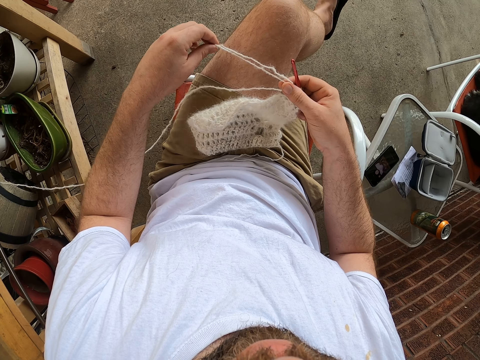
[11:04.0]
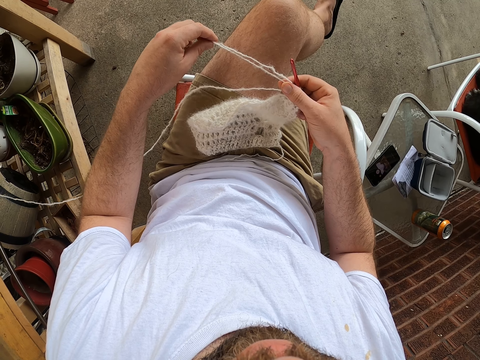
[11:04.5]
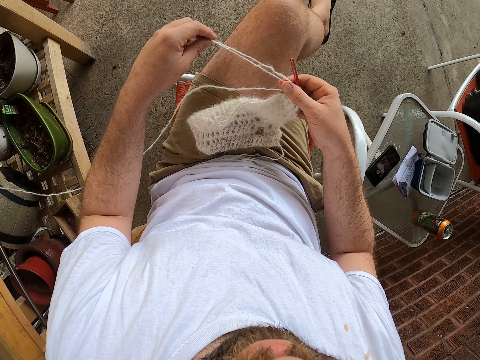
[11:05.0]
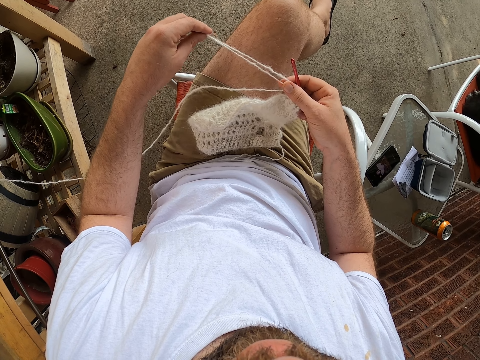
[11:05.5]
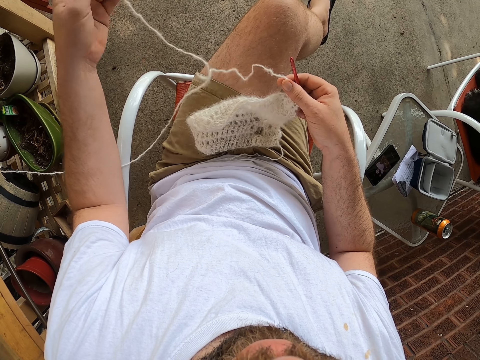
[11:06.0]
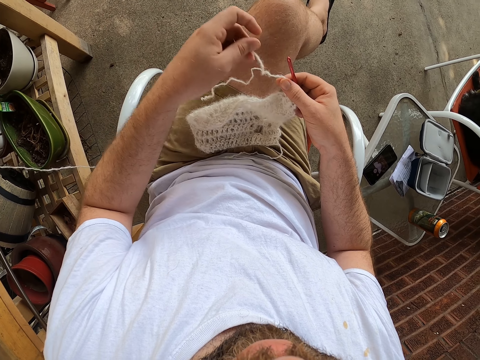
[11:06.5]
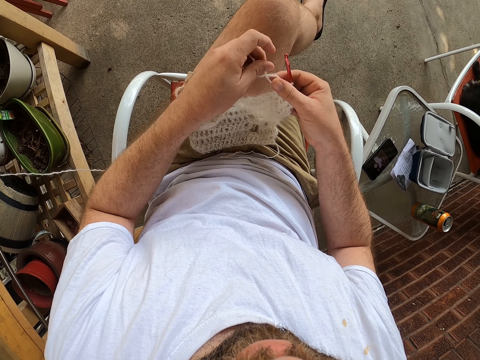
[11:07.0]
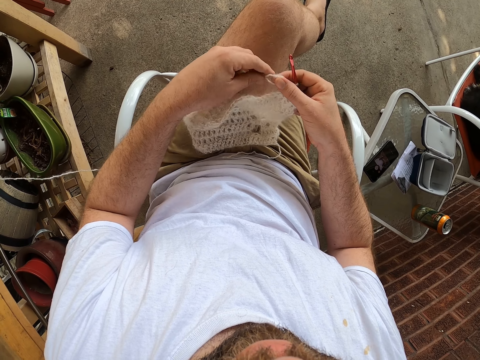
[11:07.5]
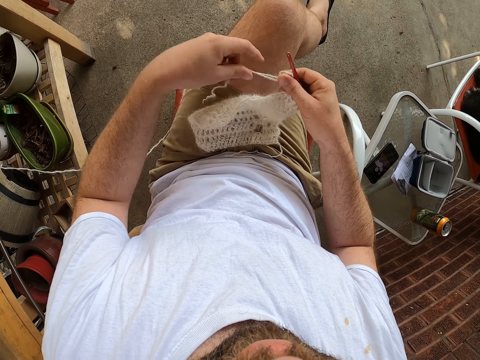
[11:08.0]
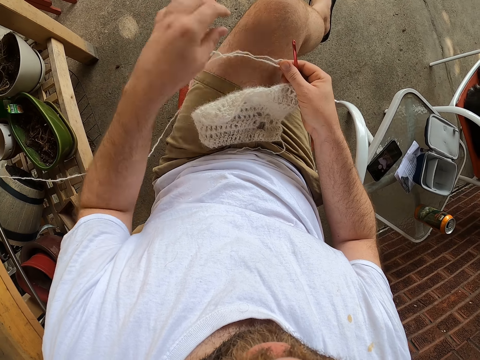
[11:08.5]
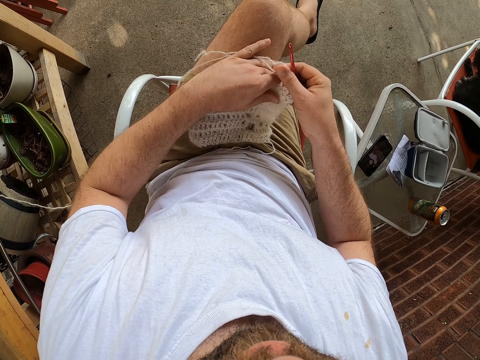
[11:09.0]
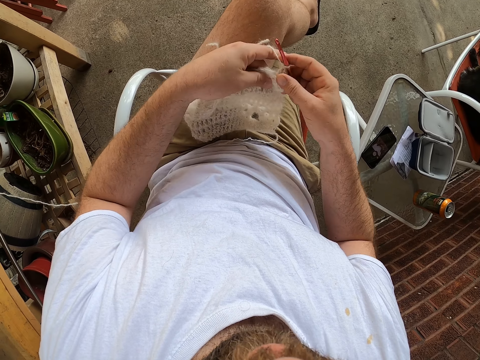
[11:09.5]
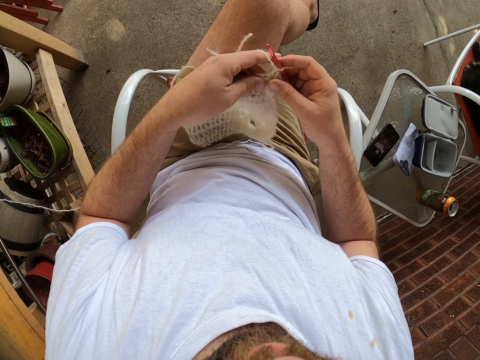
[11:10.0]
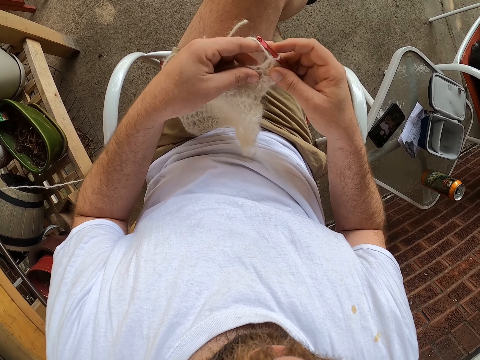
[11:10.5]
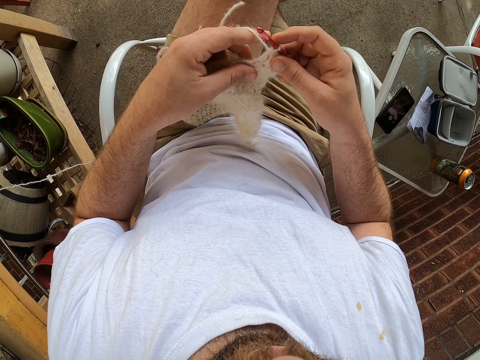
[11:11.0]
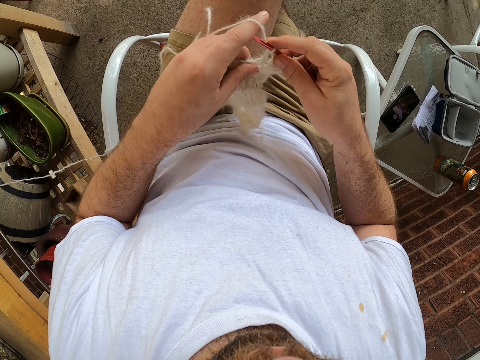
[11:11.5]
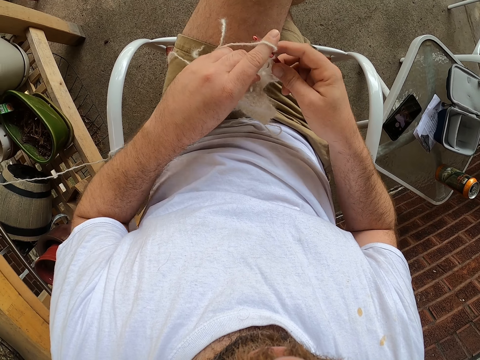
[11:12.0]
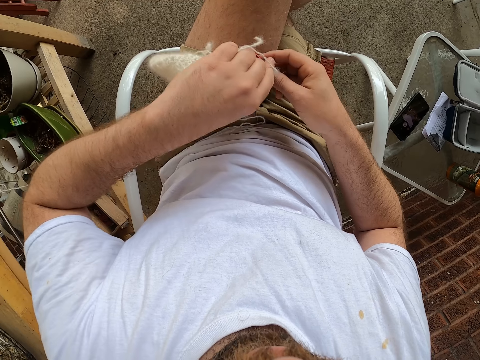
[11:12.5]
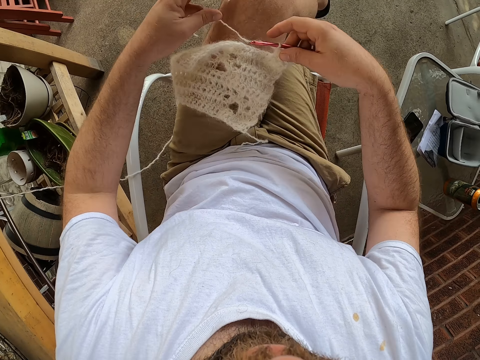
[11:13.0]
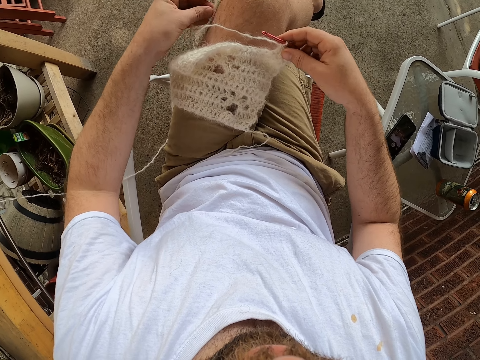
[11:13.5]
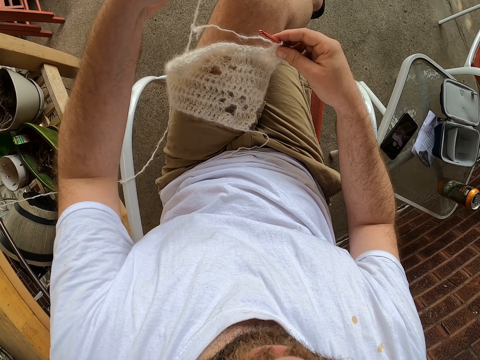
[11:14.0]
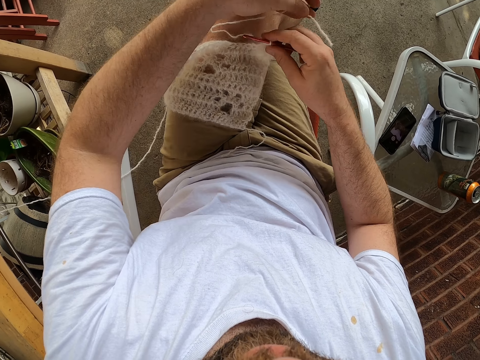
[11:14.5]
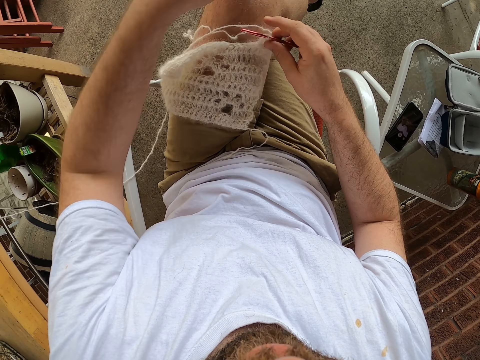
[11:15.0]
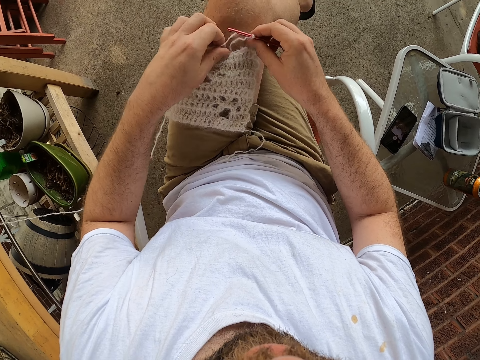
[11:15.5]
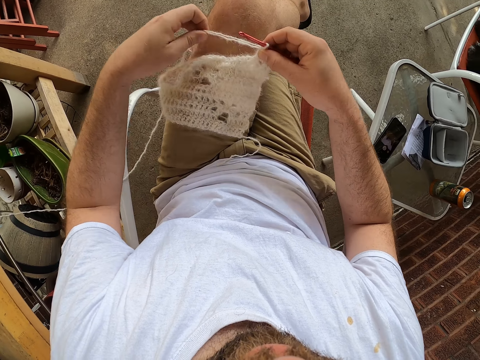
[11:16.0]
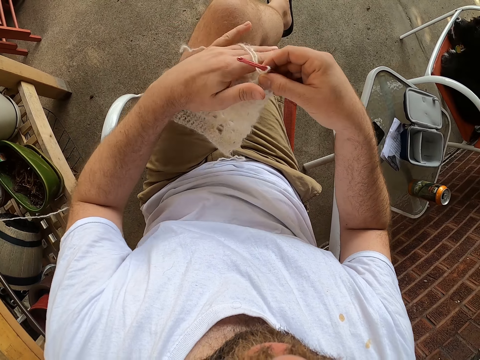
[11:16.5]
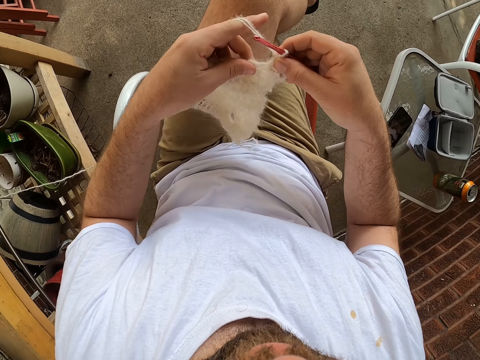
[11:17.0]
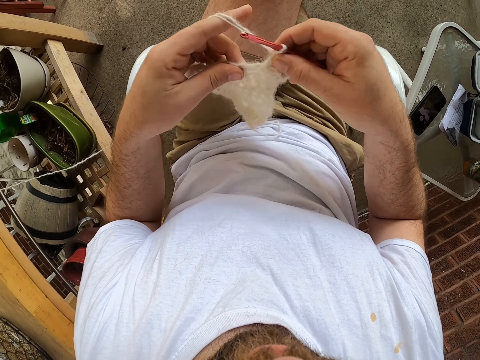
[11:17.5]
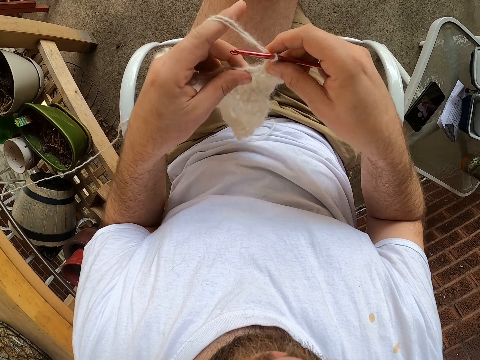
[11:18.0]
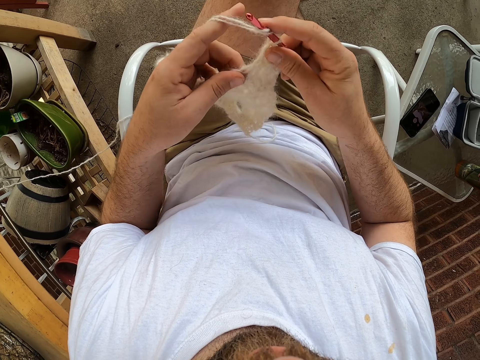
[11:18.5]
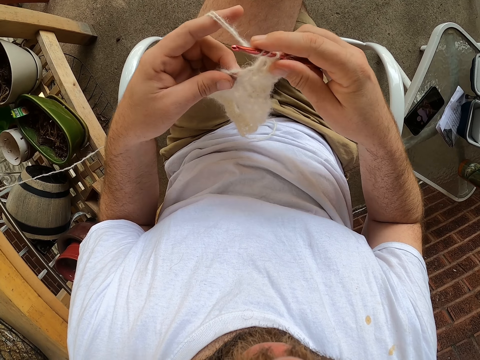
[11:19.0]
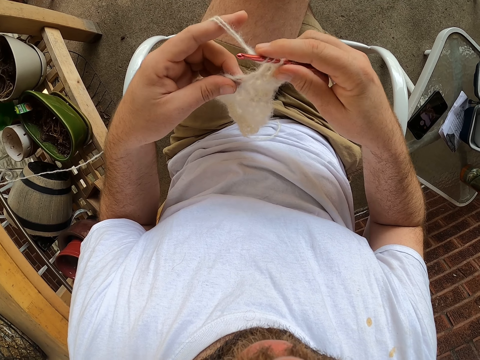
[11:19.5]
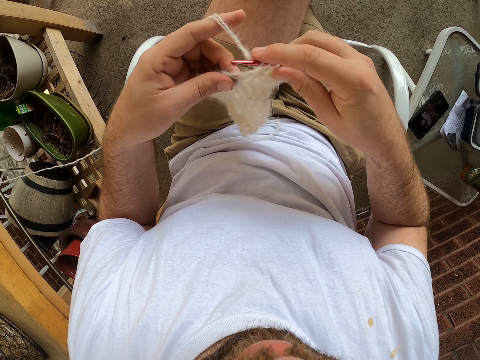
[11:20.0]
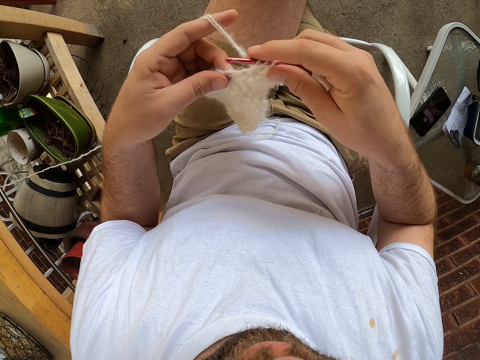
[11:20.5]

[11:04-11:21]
The camera wearer holds the string for a while. He aligns the strings well. He wraps the yarn over his left hand's fingers. He sews a fabric. He removes the yarn from over his left hand's fingers. He aligns the strings well. He wraps the yarn over his left hand's fingers. He knits the yarn with the knitting pin.

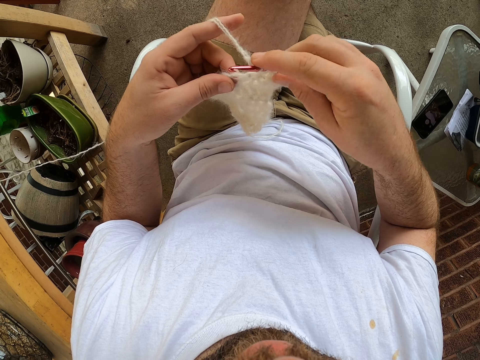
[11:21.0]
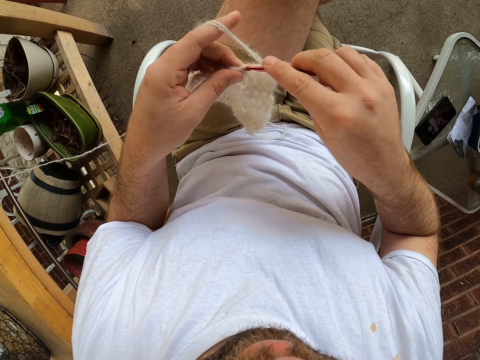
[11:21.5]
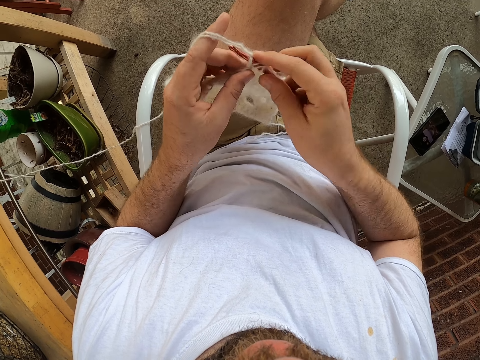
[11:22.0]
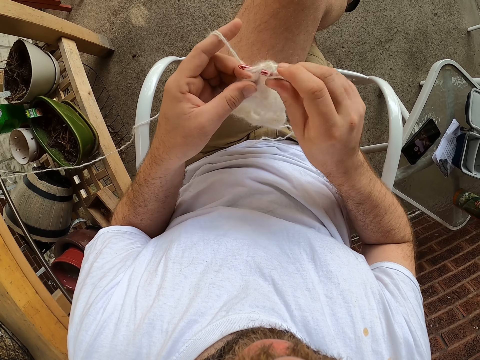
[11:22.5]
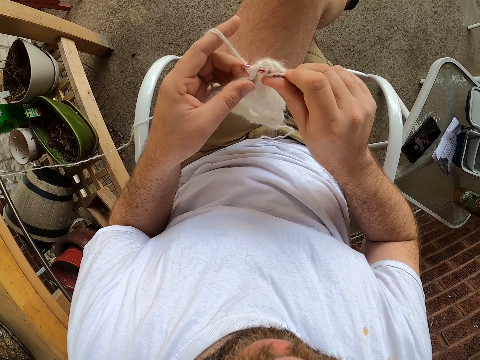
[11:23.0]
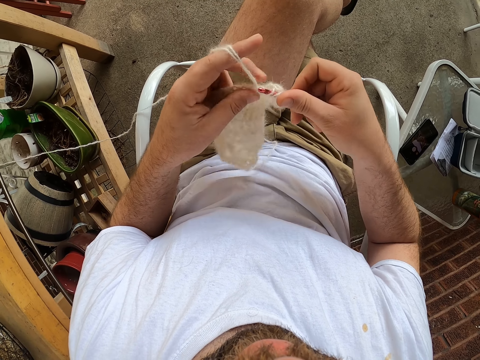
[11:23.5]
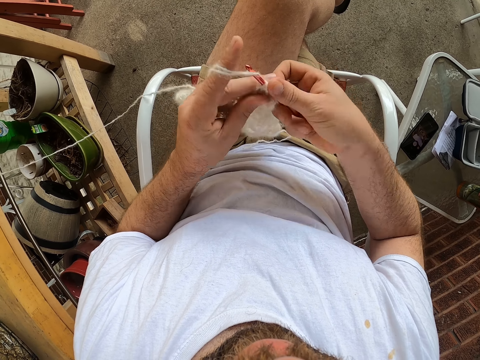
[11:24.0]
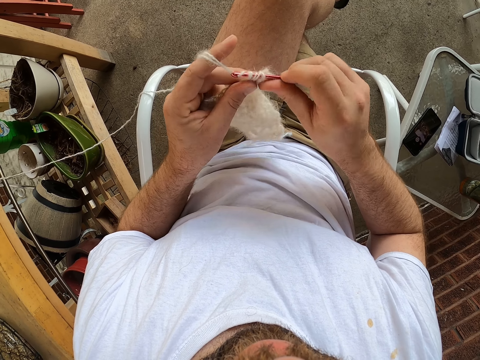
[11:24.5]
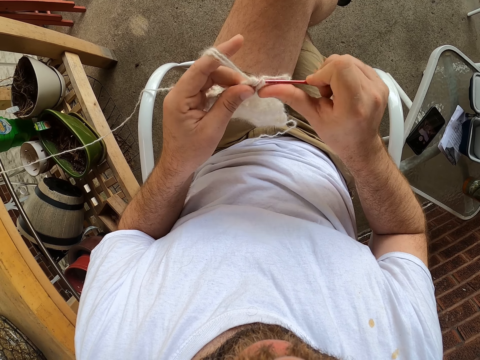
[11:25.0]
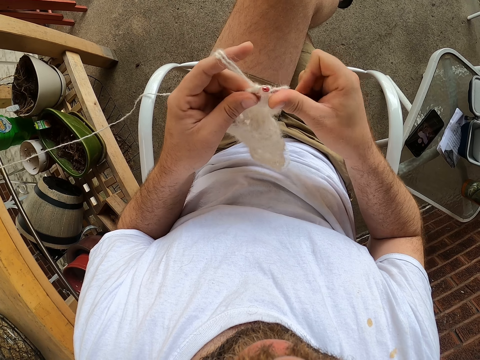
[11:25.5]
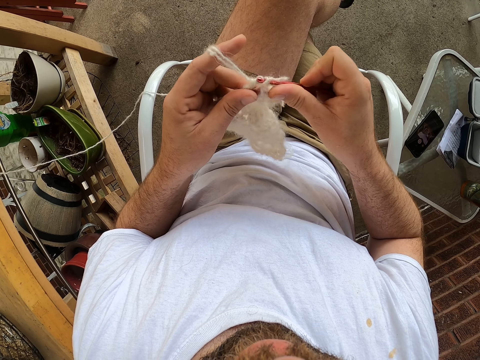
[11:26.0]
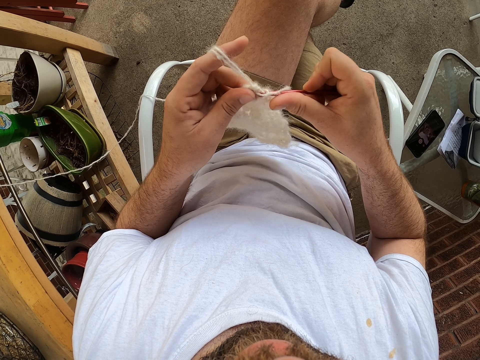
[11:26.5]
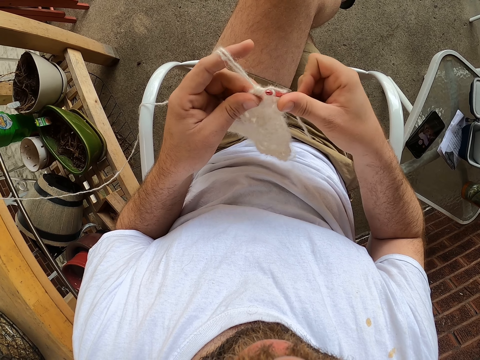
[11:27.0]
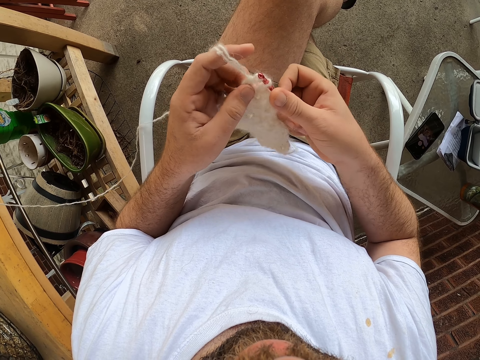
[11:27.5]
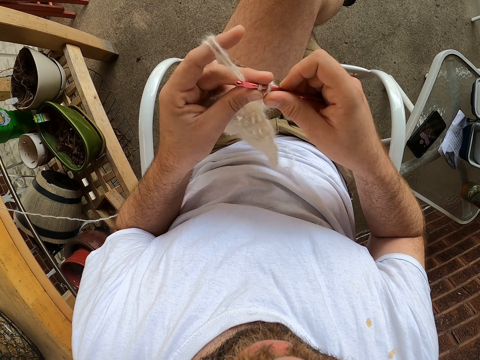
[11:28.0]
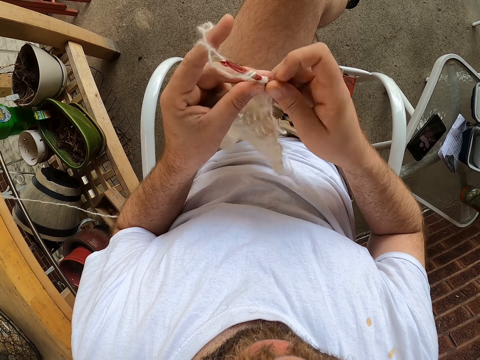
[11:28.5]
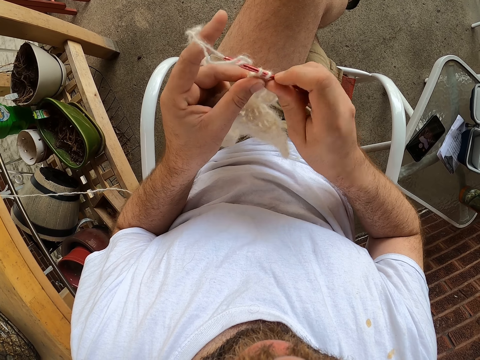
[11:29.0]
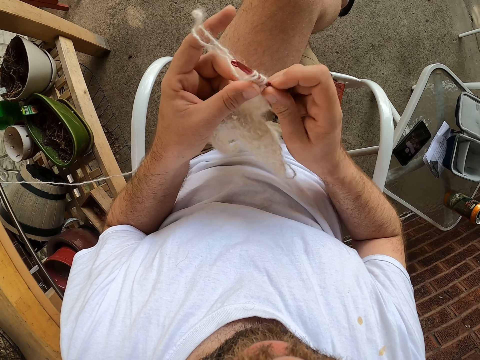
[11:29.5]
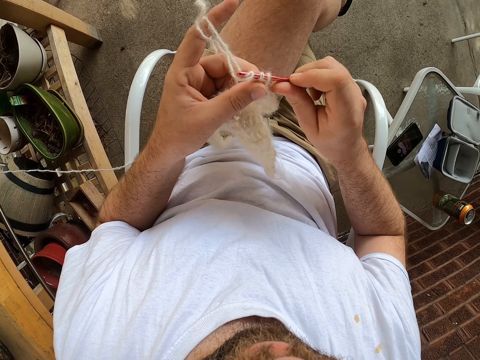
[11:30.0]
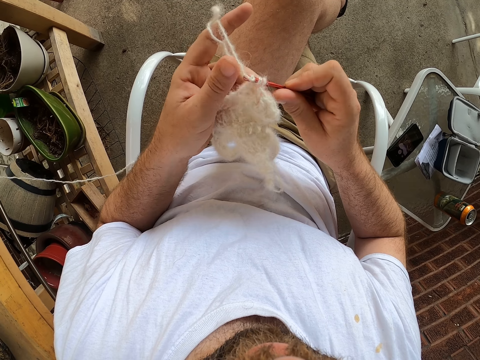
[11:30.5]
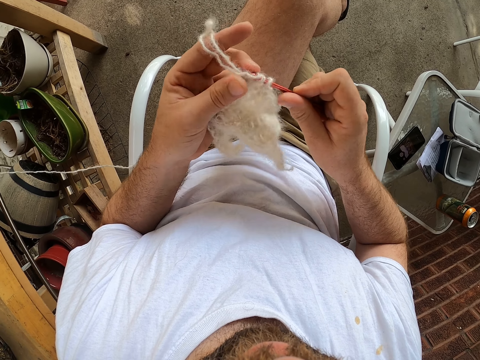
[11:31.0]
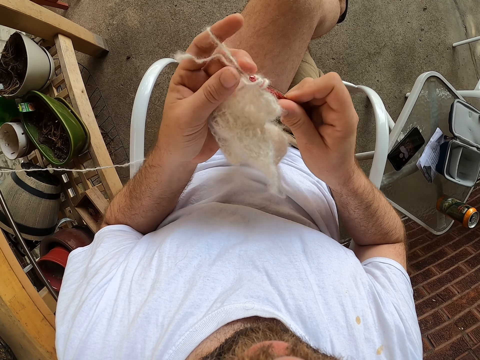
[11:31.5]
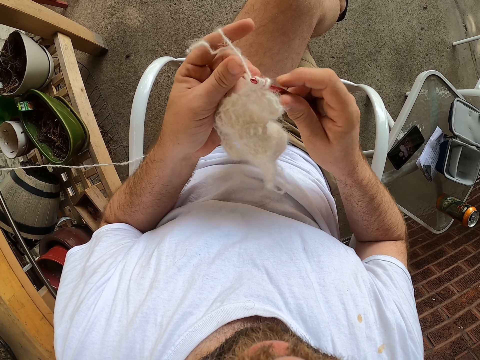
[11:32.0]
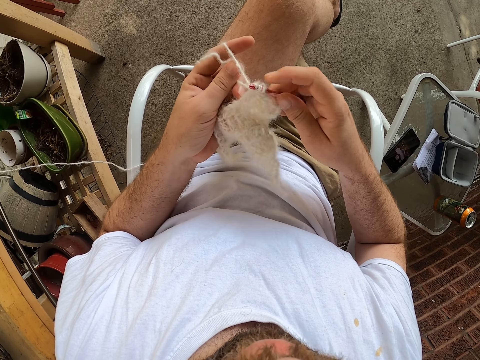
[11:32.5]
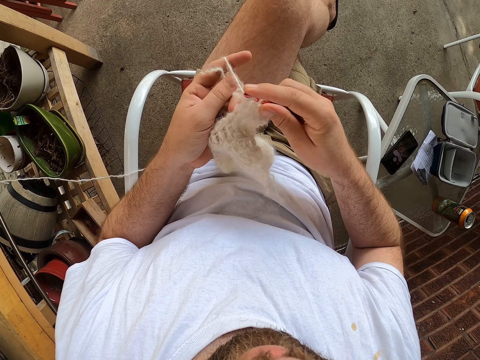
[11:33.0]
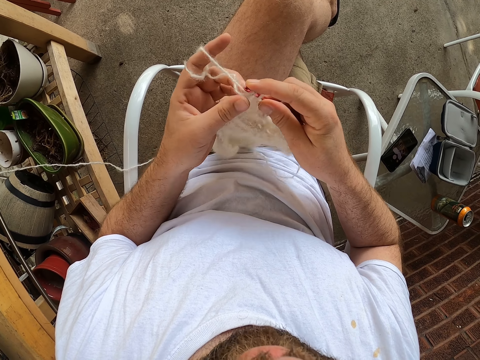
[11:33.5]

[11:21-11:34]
The camera wearer sews a fabric.
